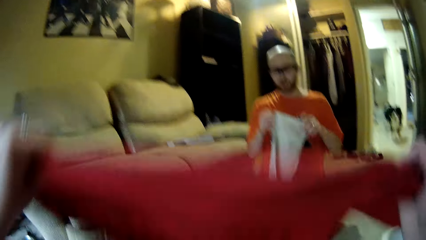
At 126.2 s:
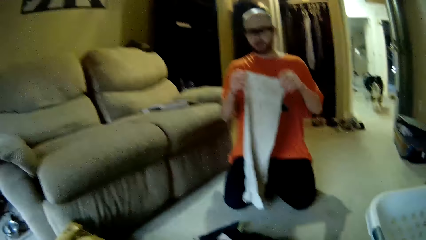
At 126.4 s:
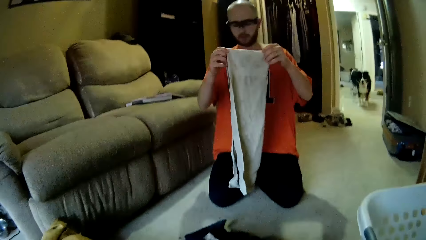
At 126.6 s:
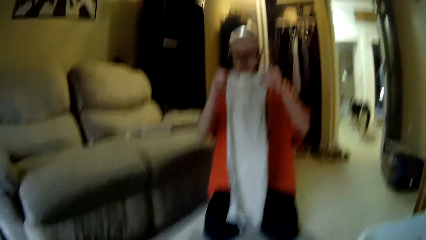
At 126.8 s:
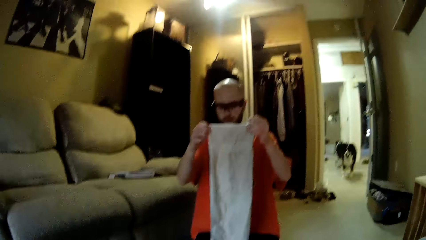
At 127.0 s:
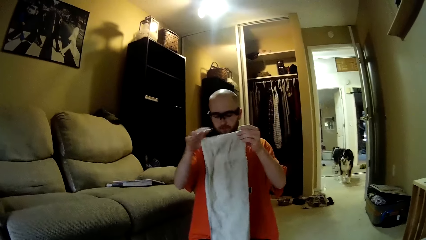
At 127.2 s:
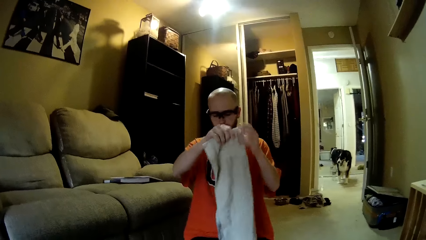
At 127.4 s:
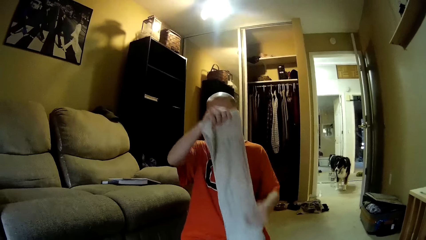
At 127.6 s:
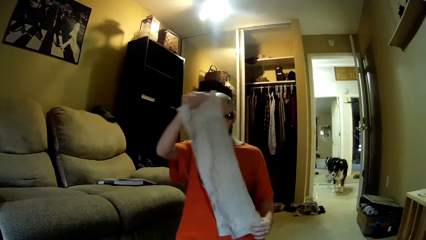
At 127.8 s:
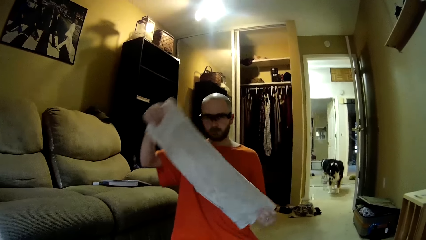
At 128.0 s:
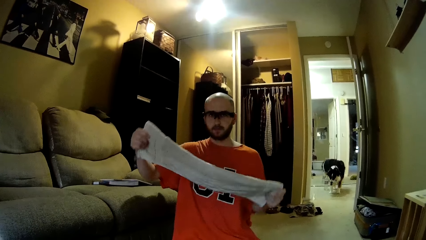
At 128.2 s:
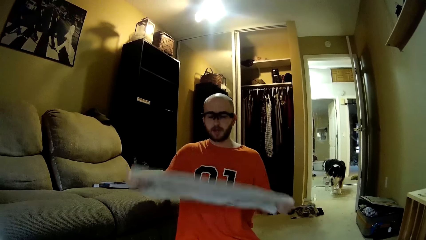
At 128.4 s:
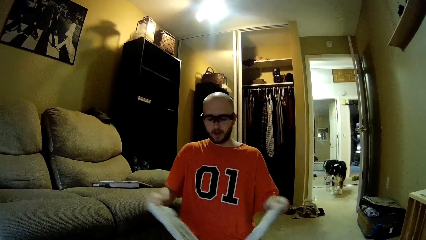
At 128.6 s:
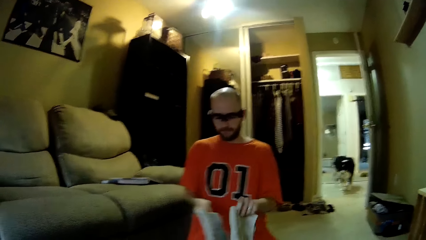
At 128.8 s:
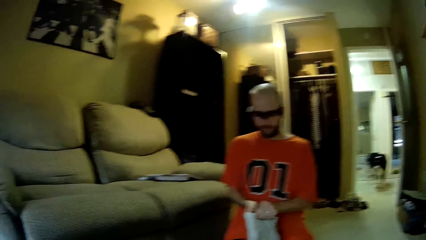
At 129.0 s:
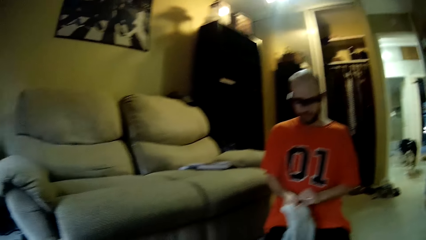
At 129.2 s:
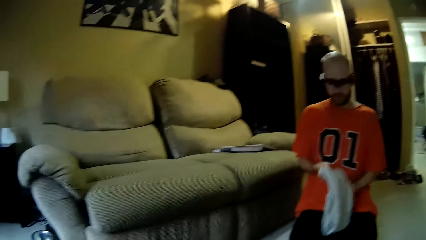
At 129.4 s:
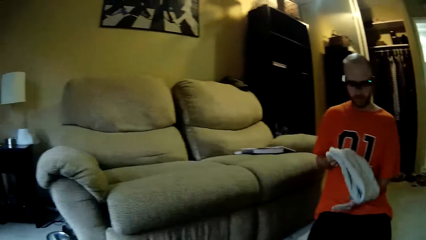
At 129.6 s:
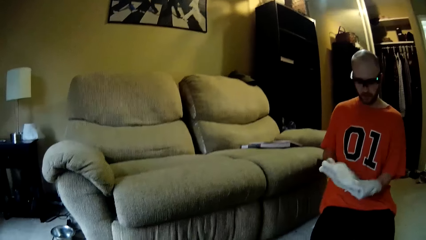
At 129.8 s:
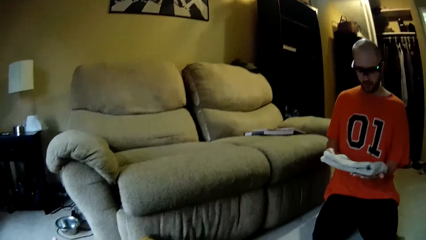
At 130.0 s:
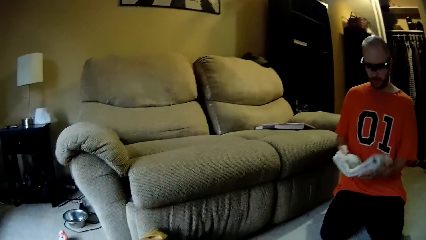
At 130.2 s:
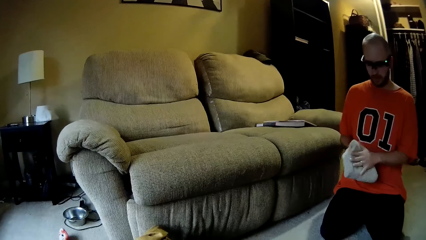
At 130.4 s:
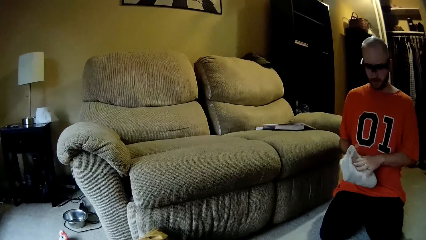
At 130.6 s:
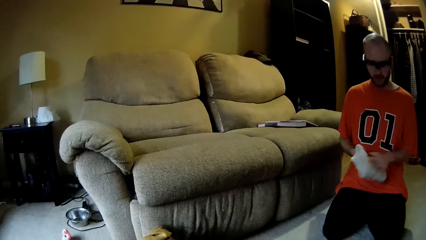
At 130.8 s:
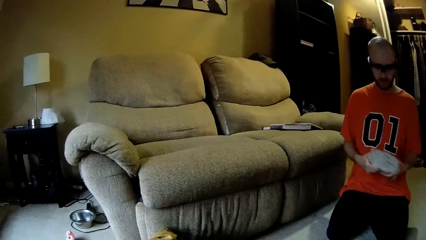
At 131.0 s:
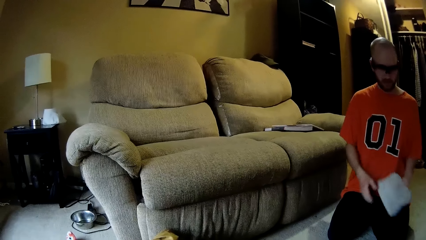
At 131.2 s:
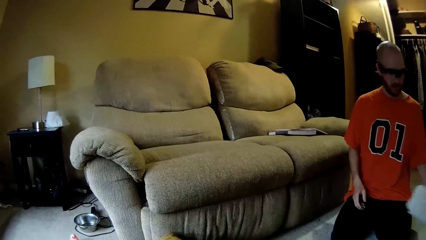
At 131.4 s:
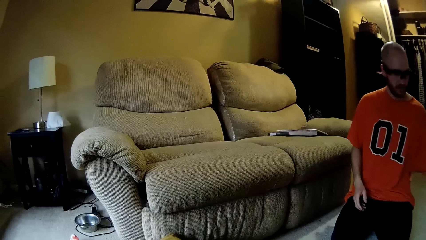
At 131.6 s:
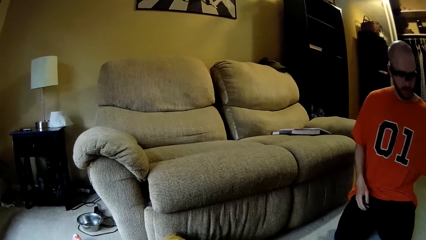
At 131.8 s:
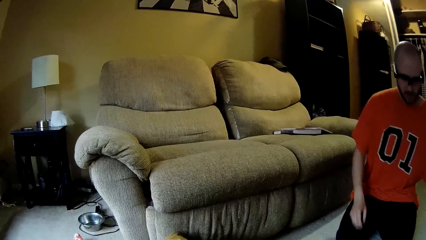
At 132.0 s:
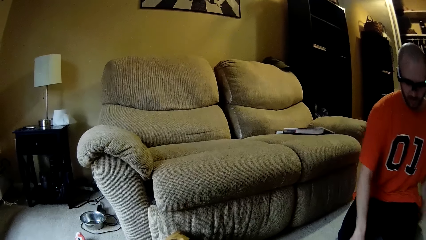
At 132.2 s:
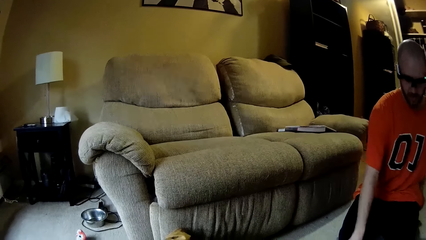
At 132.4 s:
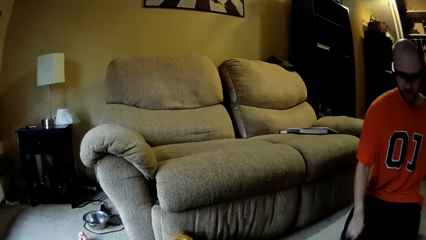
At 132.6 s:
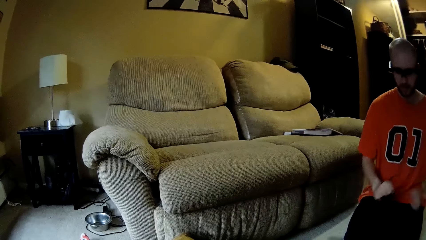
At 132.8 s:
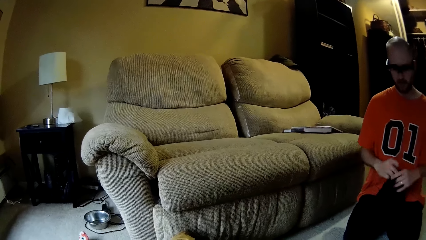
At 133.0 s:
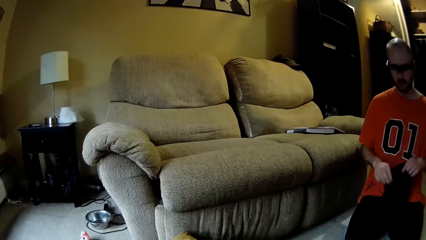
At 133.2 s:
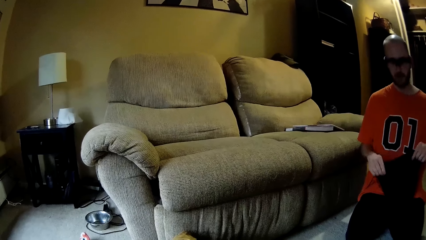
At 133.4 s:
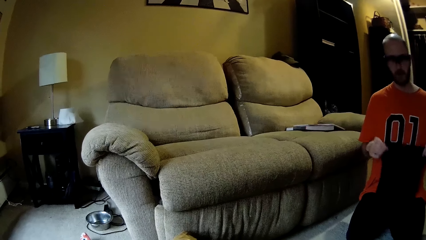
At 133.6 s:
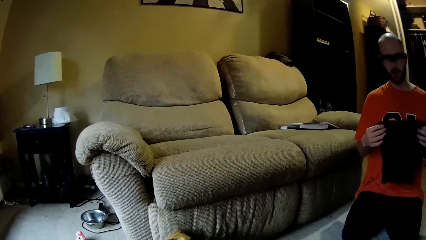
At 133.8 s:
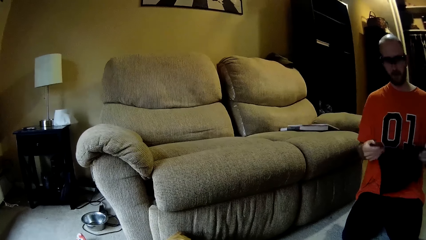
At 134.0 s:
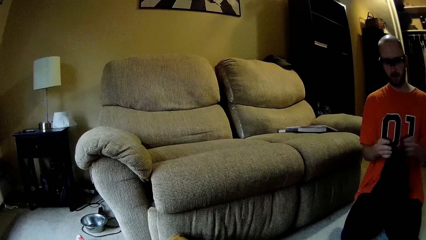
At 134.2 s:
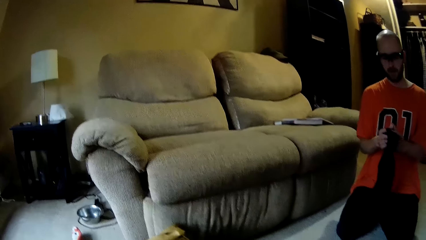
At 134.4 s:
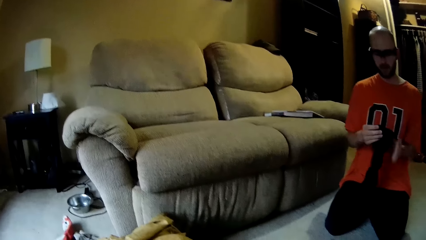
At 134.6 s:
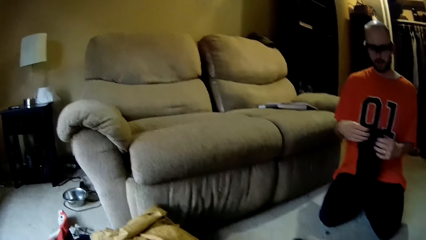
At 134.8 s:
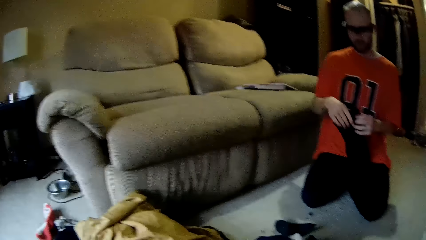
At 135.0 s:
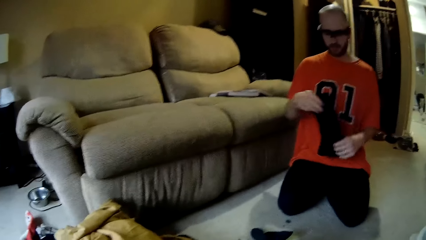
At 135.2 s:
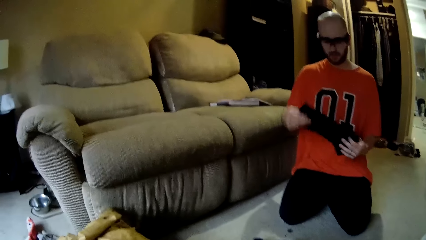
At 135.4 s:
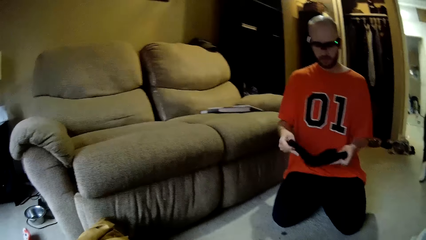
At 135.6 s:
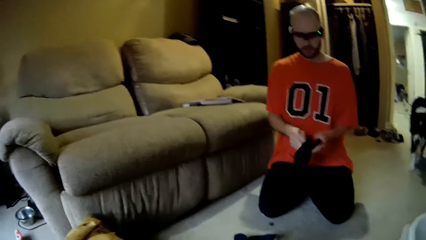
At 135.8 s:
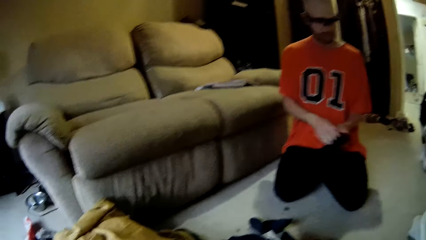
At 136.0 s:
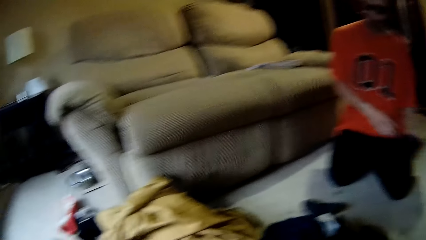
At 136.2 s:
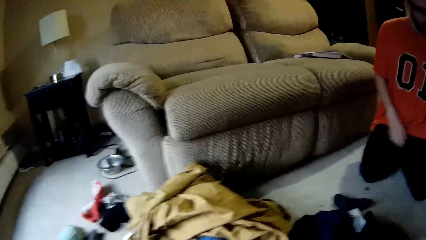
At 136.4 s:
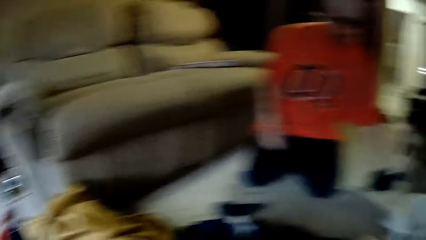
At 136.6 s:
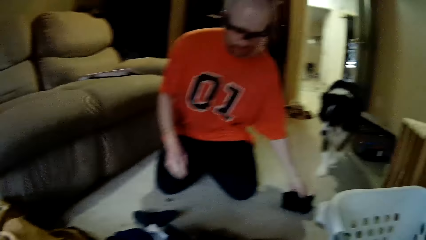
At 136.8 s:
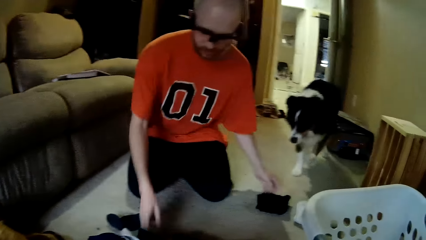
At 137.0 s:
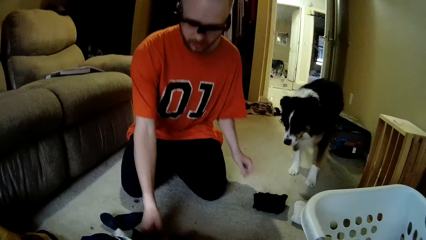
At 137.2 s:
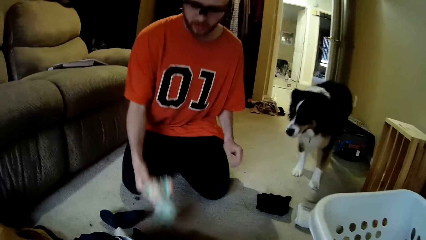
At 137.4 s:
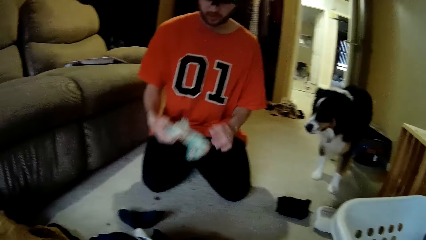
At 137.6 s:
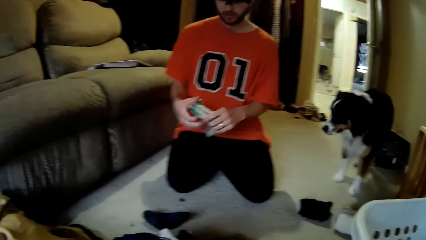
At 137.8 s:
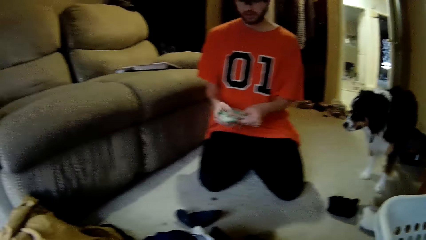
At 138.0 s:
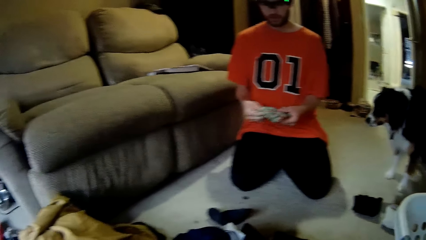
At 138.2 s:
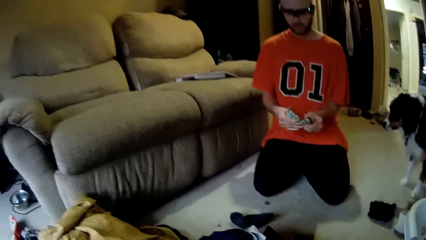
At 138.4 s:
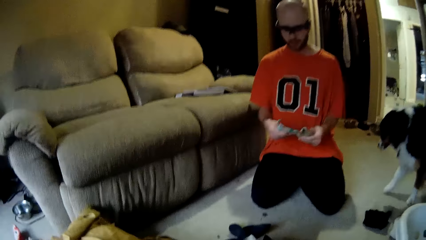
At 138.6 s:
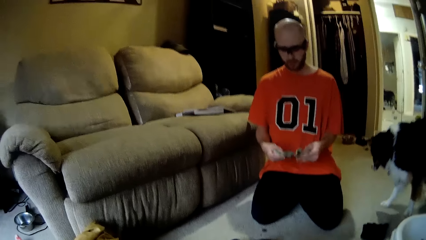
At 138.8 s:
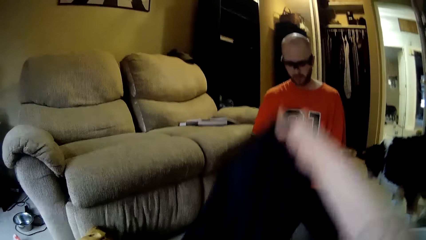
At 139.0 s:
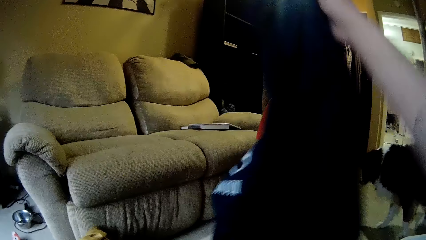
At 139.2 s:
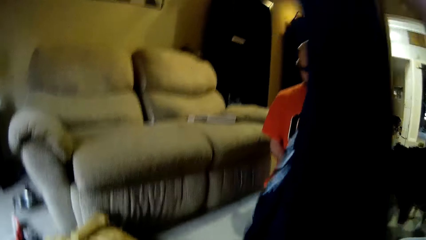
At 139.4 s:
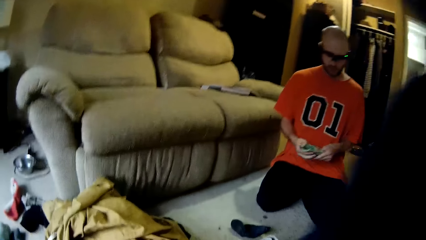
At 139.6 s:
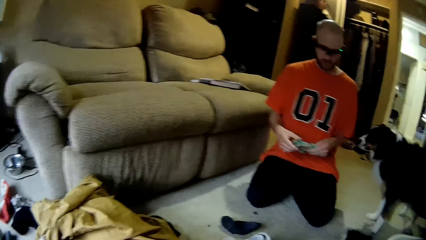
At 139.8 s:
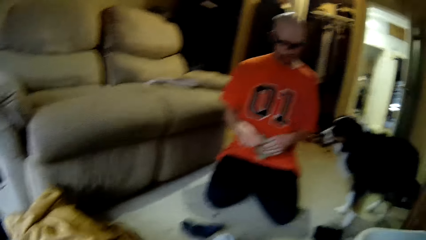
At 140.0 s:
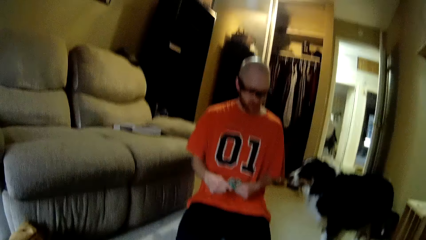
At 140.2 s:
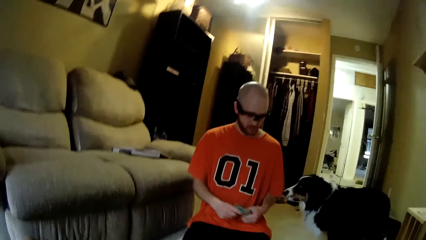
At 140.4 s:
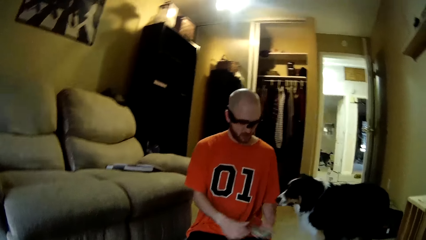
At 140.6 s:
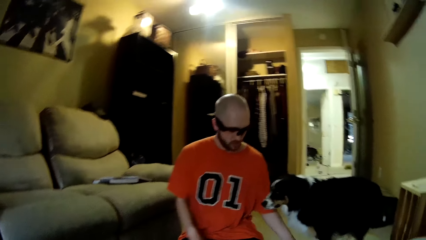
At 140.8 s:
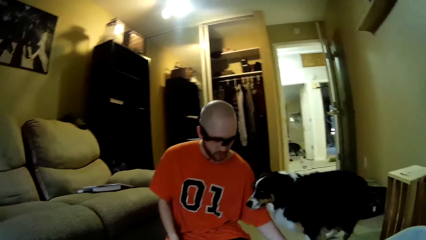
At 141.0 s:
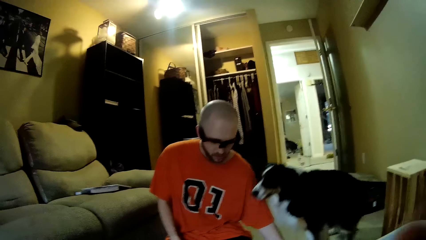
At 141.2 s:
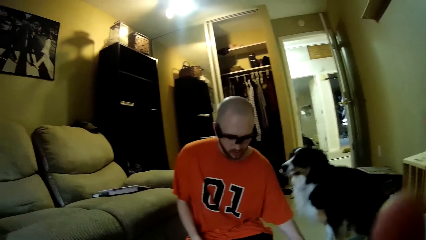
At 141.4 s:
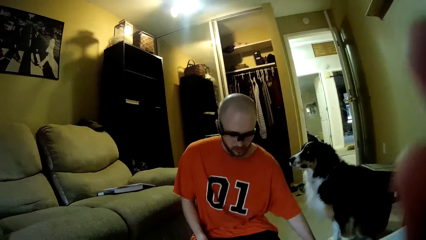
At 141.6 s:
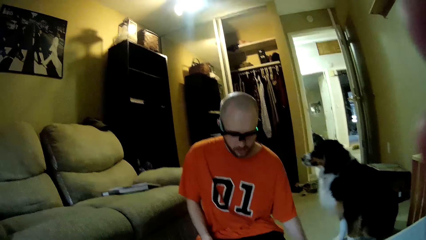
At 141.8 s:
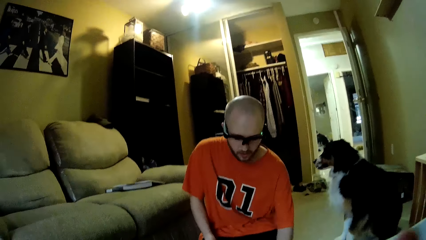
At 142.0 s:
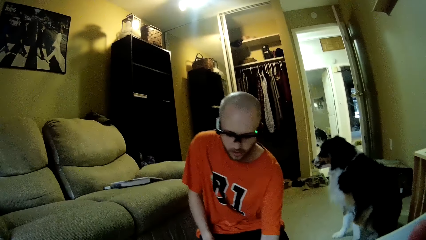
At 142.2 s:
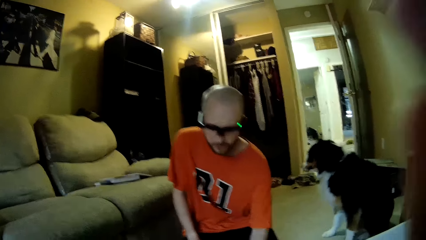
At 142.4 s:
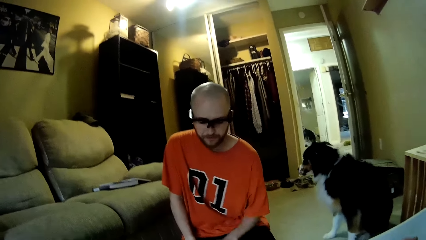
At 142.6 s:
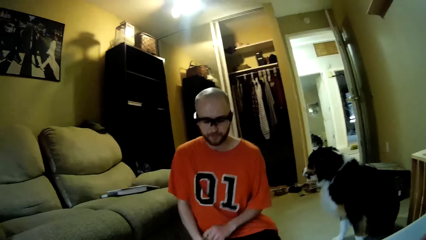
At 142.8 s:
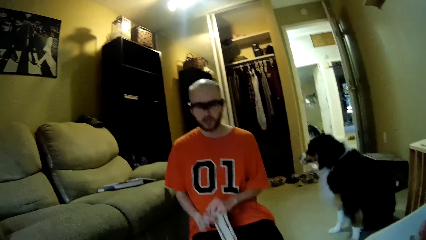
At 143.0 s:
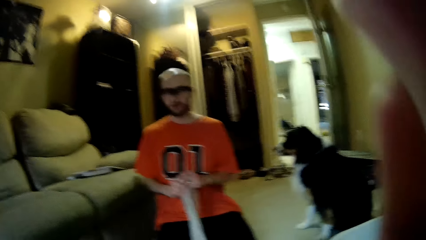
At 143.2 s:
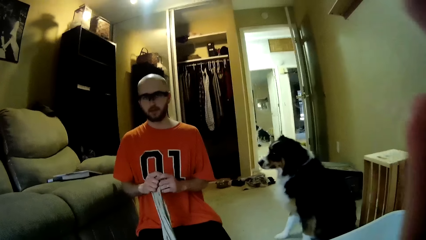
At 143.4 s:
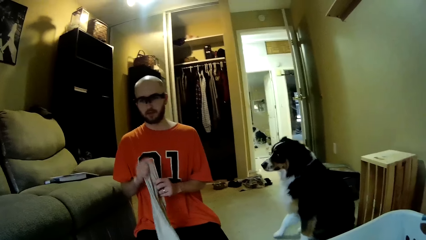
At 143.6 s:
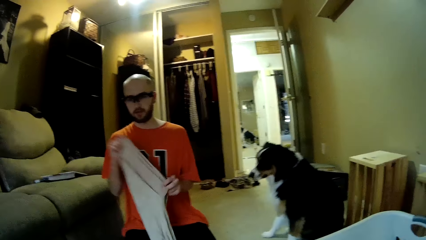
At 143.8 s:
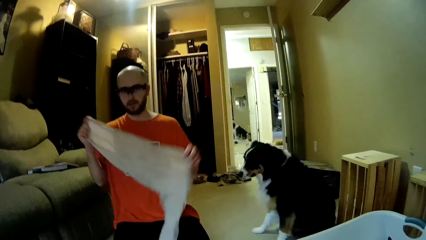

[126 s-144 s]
The camera wearer interacts with a man. She folds a cloth with her hands. The man interacts with the camera wearer. The man folds the cloth. The camera wearer interacts with the man. The man drops the cloth in his left hand on the floor. He picks up the cloth from the floor with his left hand. He folds the cloth with his hands. The camera wearer converses with the man. The man drops the cloth in his left hand on the floor. He picks up the cloth from the floor with his right hand. The camera wearer converses with the man. She picks up the cloth from the floor with her right hand. The man folds the cloth with his hands. He drops the cloth in his left hand on the floor. The camera wearer fixes the camera. The man picks up the cloth from the floor with his left hand. The camera wearer converses with the man.
